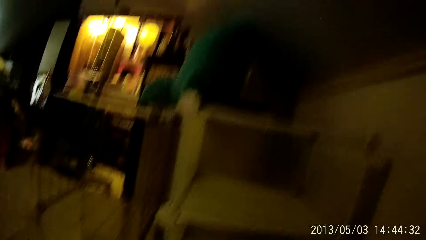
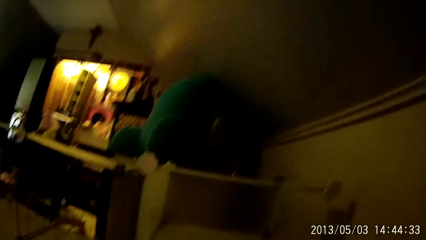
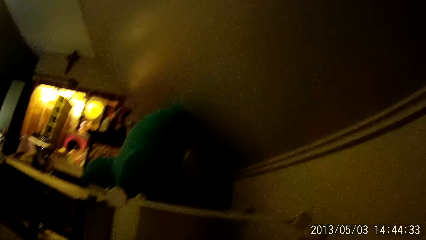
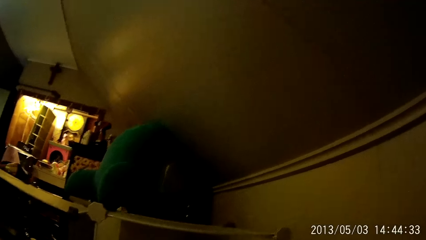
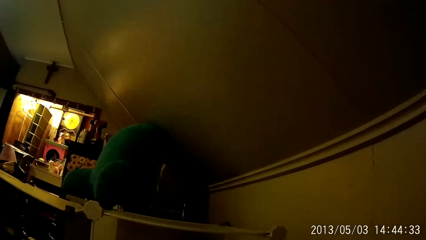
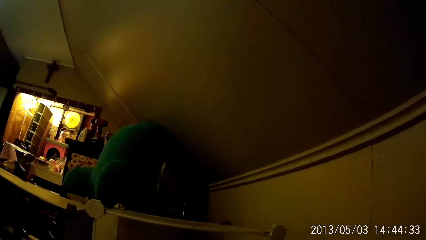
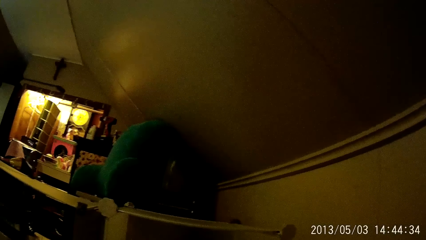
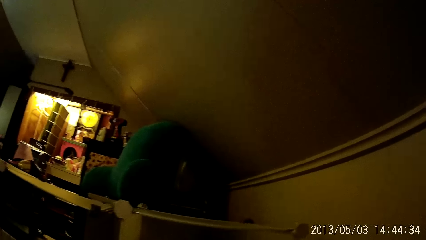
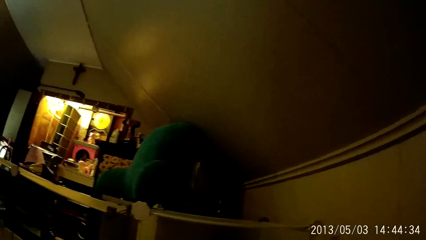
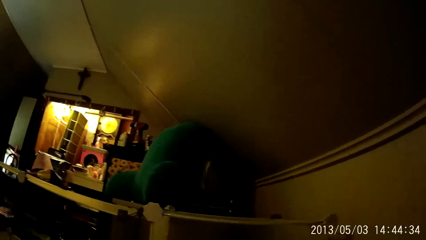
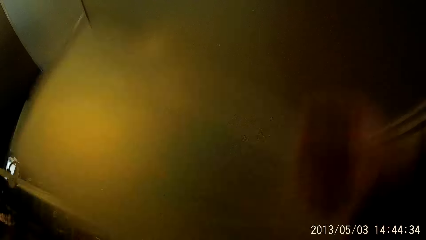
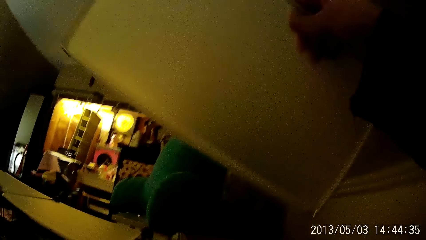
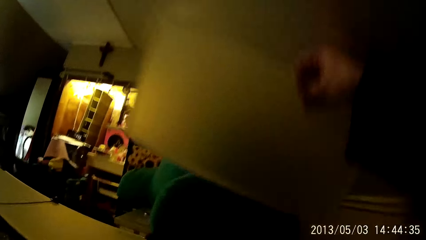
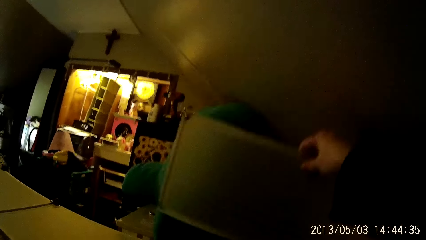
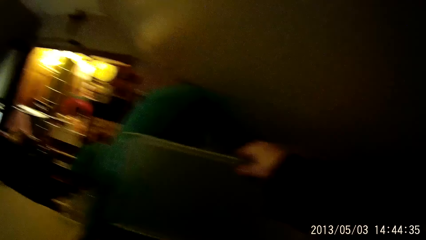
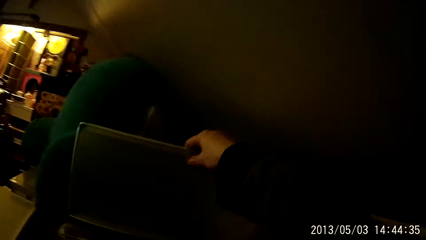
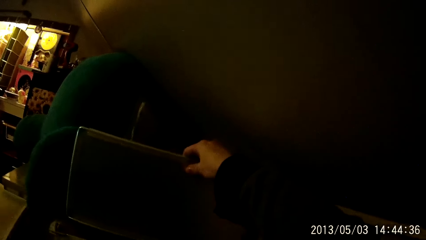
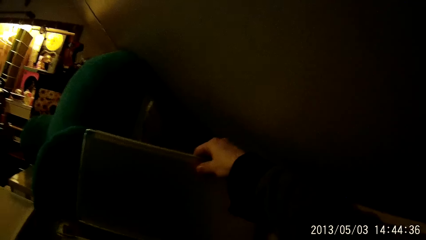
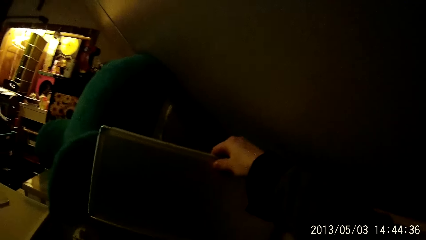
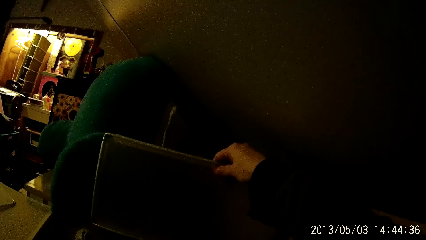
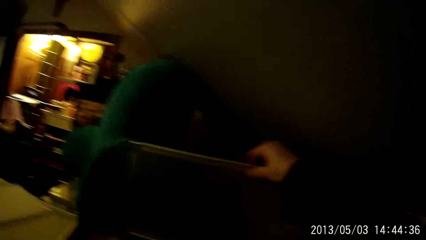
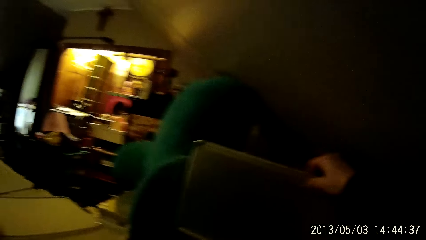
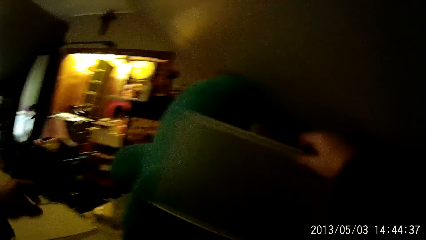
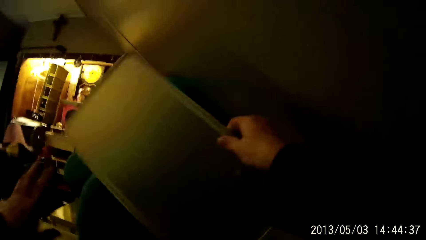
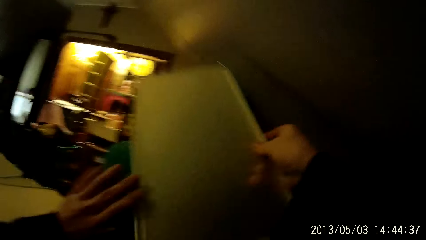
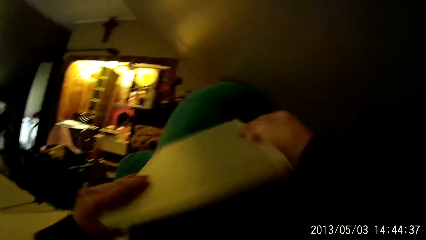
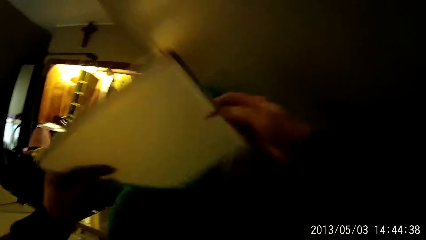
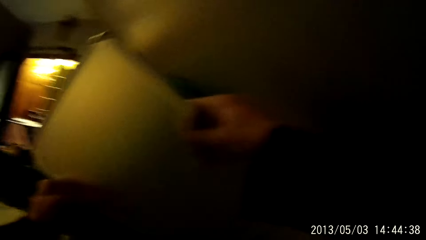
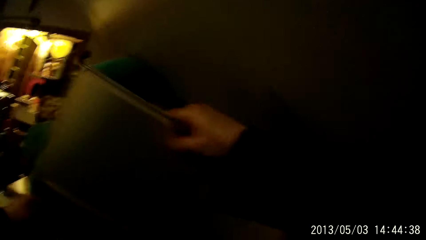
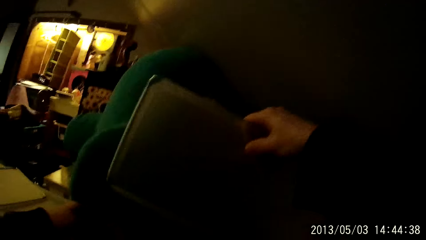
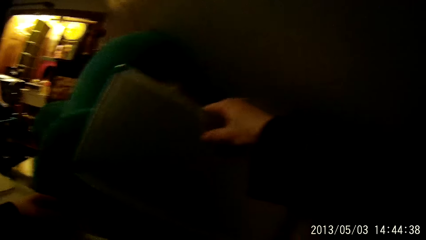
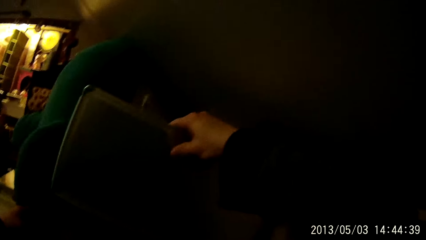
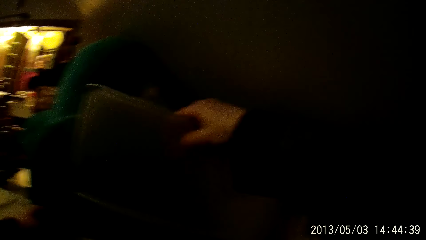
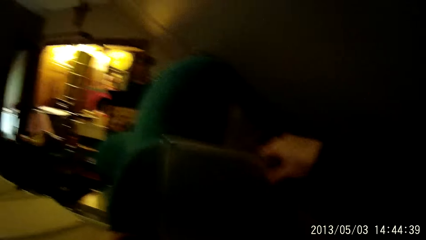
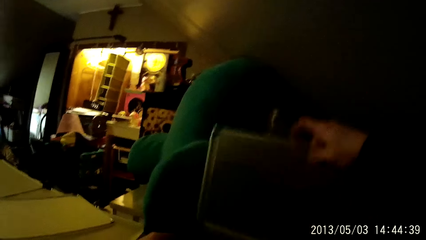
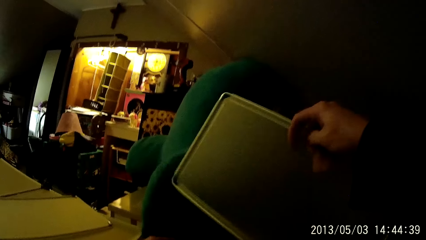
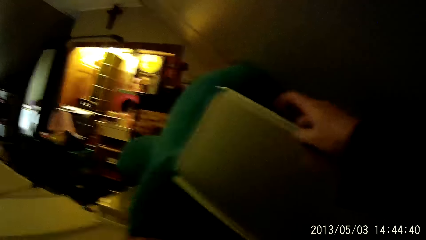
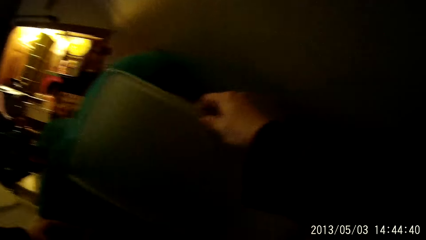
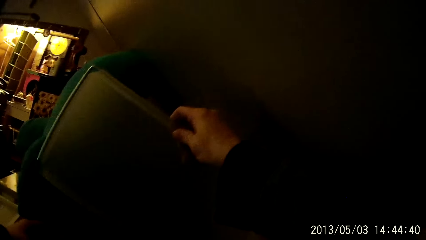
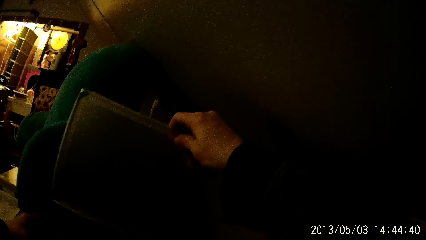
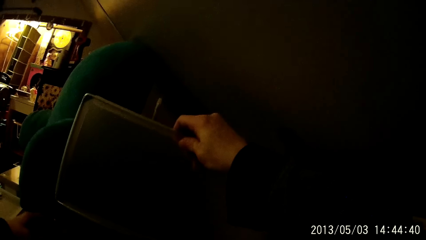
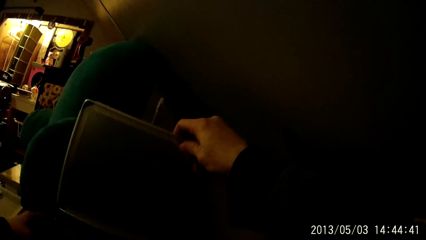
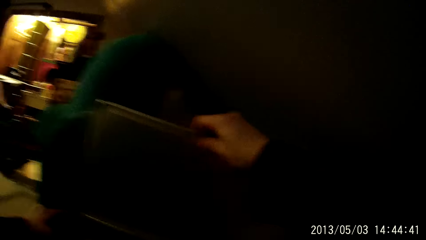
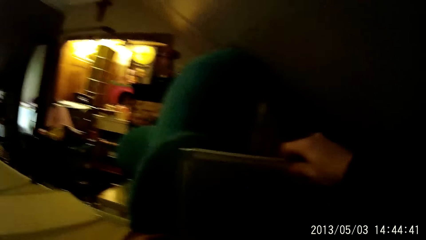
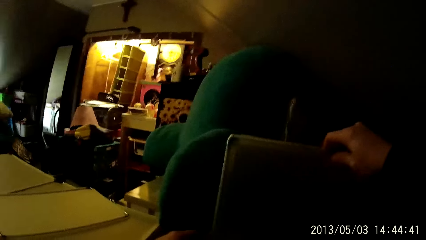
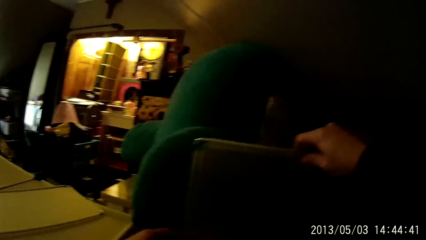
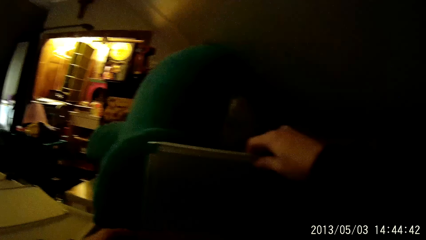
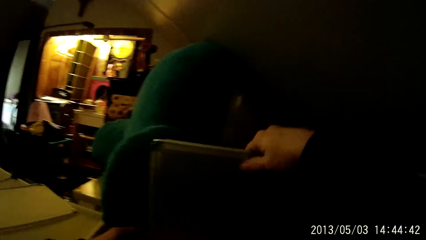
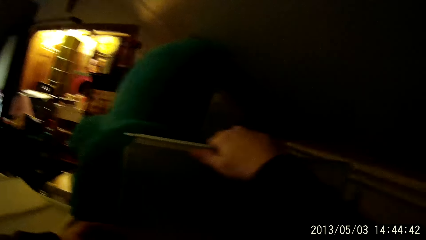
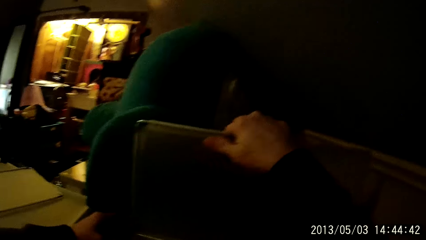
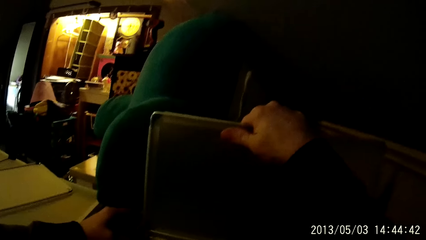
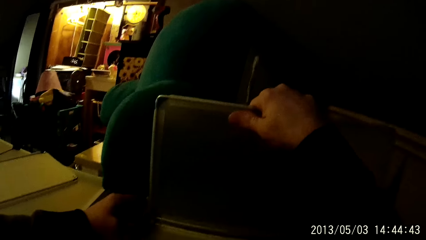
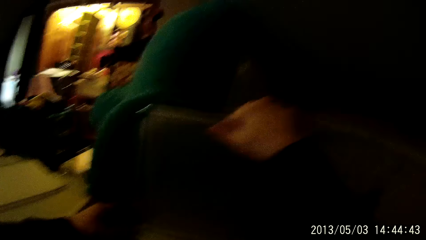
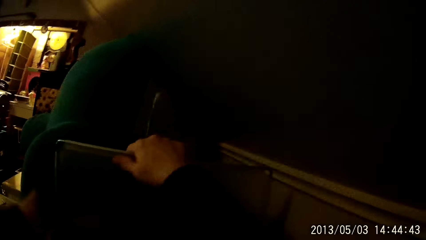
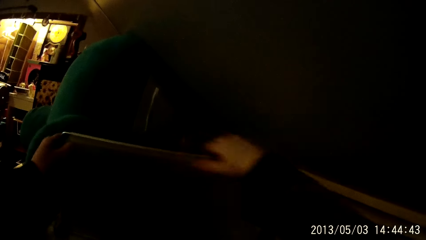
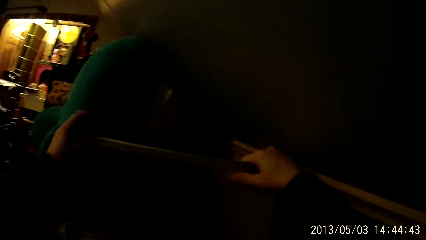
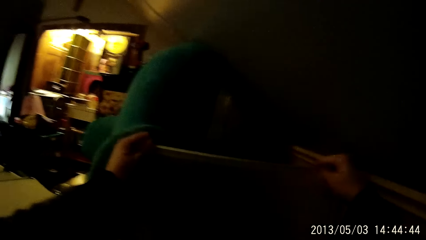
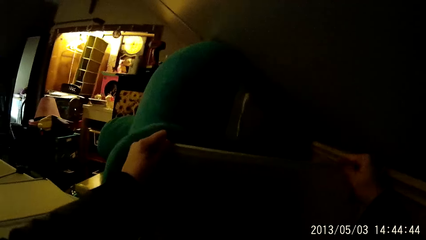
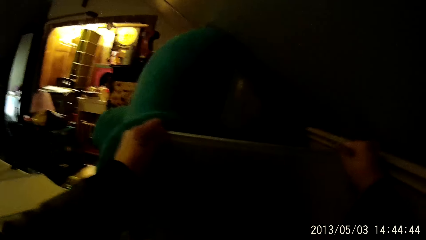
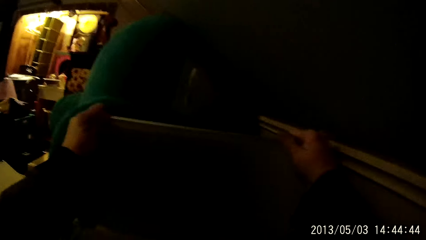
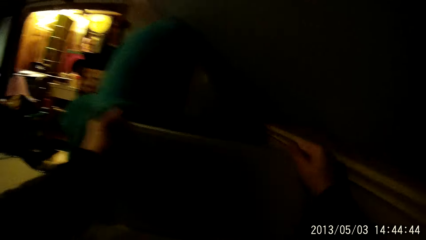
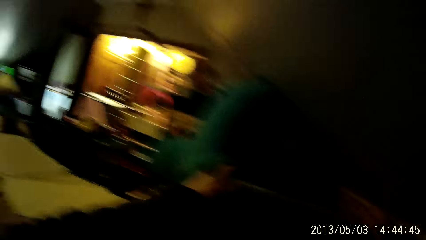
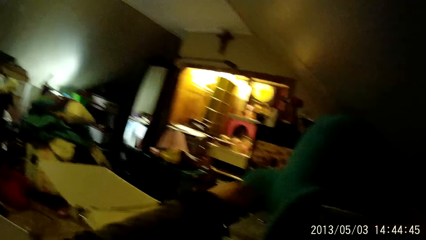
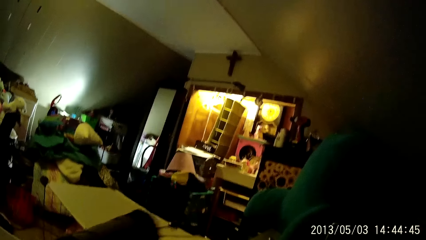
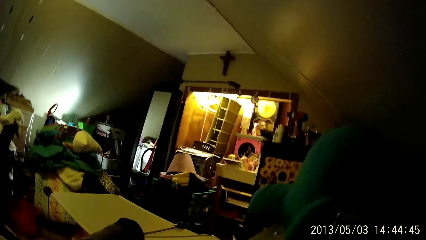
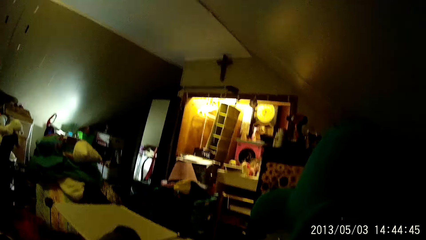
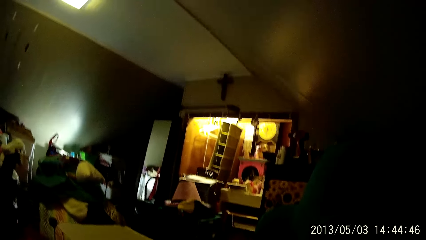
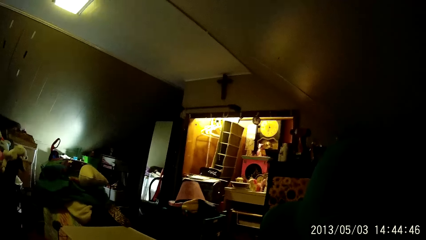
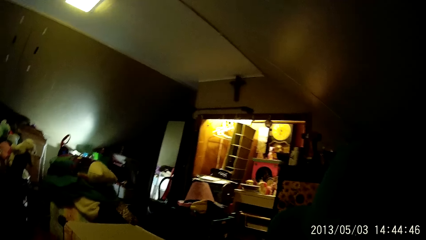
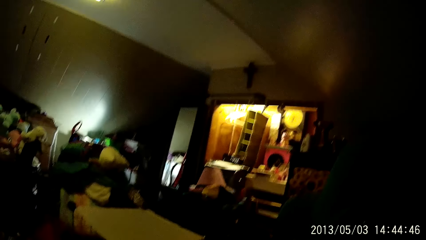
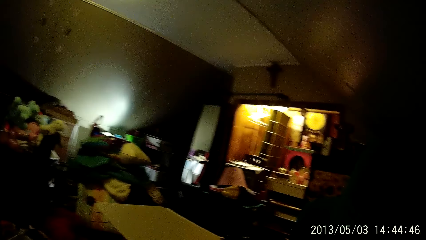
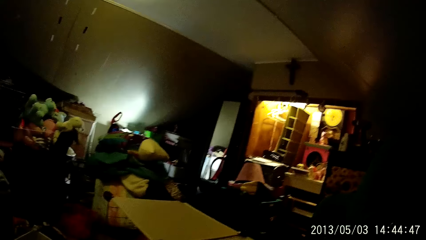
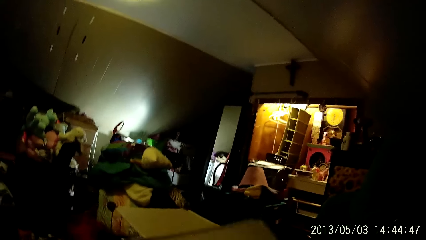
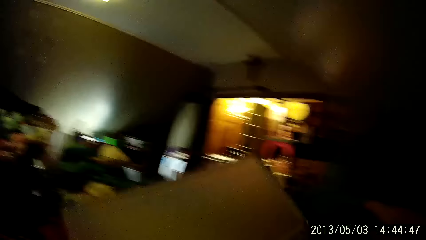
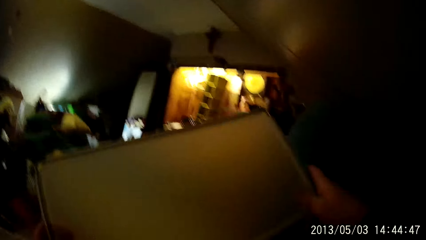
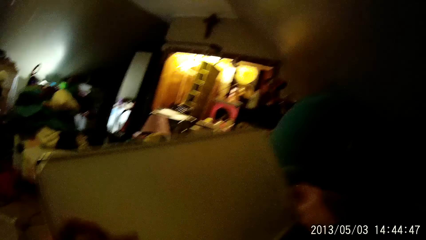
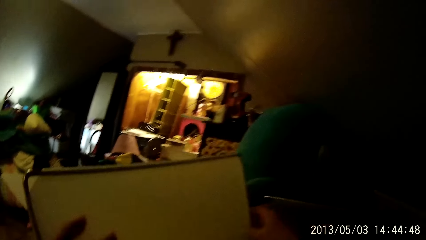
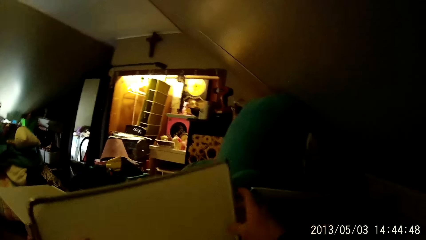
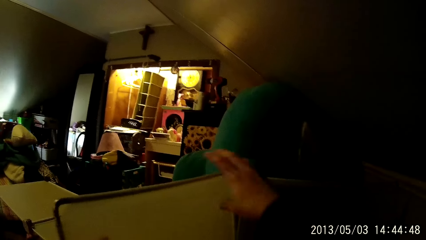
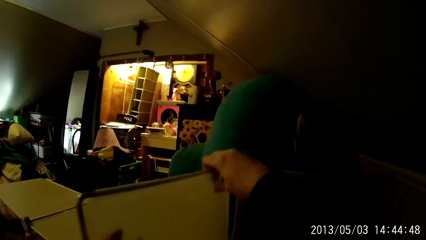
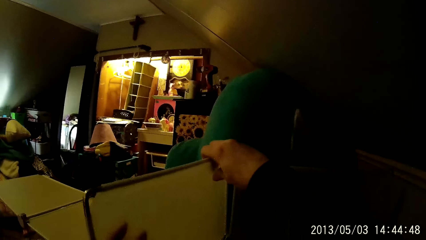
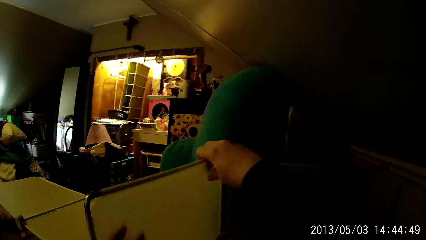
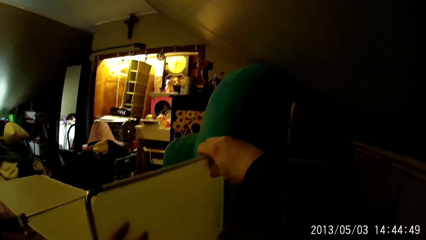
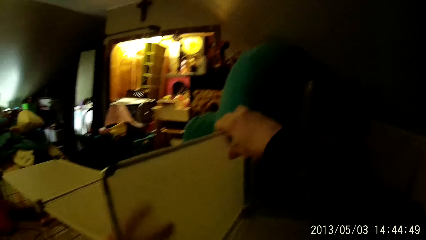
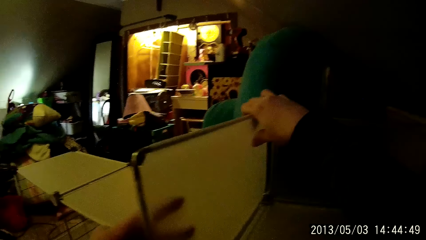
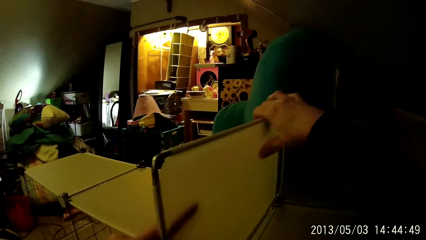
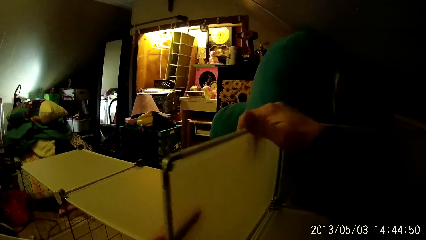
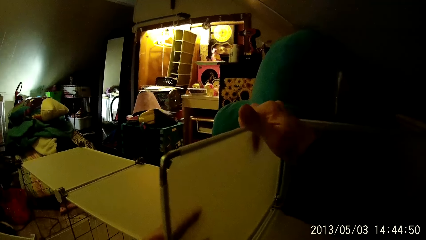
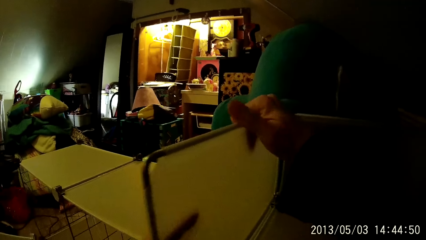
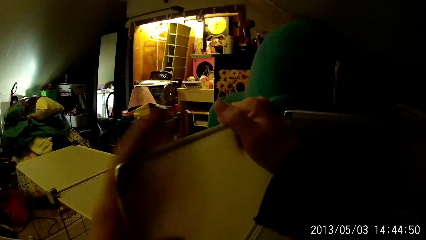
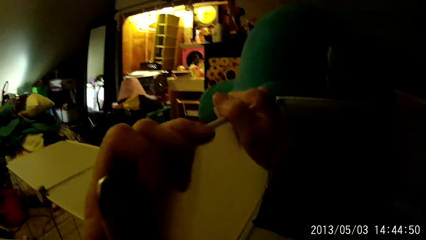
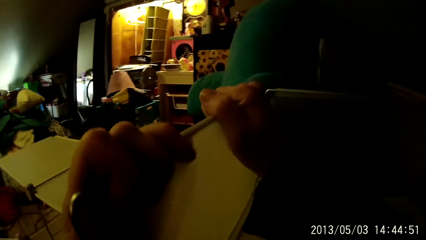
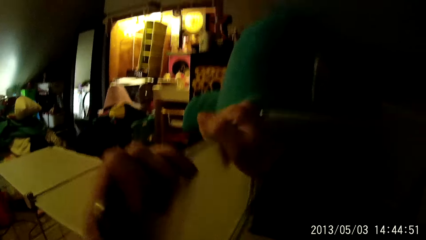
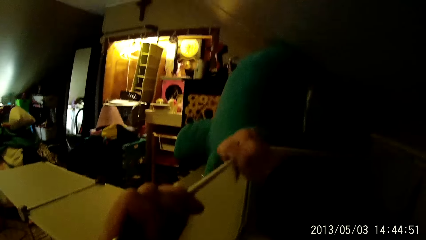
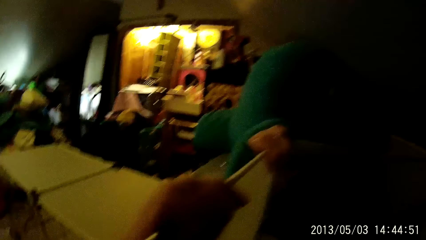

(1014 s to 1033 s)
The camera wearer picks up a part of the wardrobe with his right hand from the floor. He inspects the plastic. He drops a wardrobe part in his left hand on the wardrobe. He fixes the shelf part in his right hand to the wardrobe with both hands. He picks up the part of the wardrobe on the wardrobe with his left hand. He fixes the part of the wardrobe in his left hand to the wardrobe with both hands.
